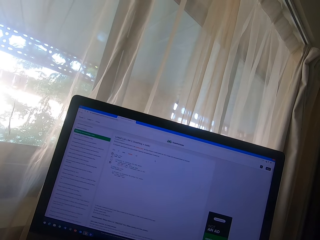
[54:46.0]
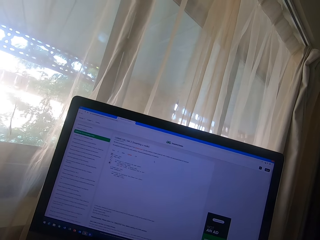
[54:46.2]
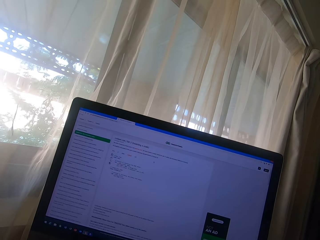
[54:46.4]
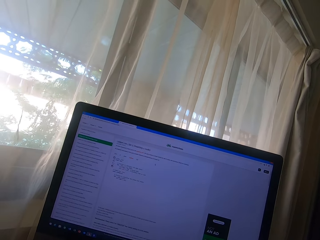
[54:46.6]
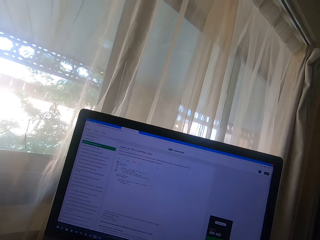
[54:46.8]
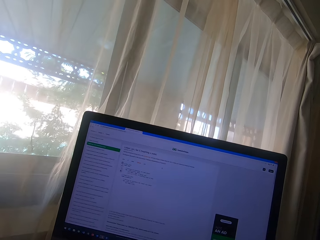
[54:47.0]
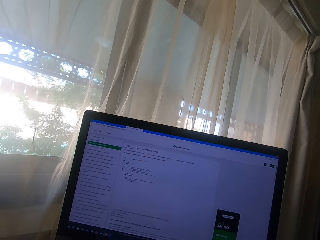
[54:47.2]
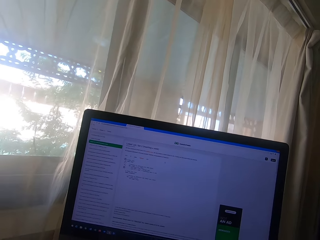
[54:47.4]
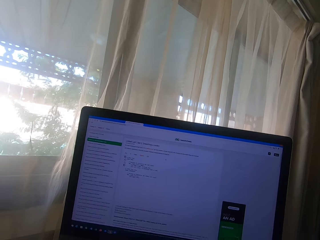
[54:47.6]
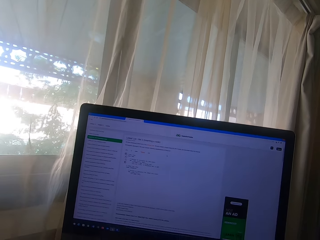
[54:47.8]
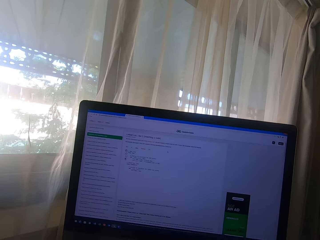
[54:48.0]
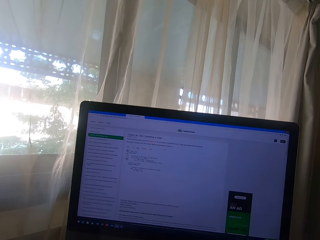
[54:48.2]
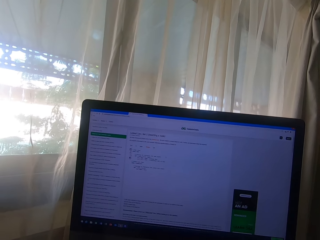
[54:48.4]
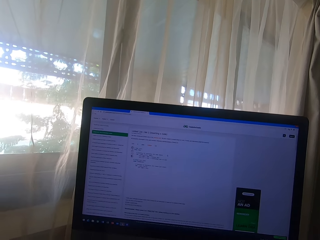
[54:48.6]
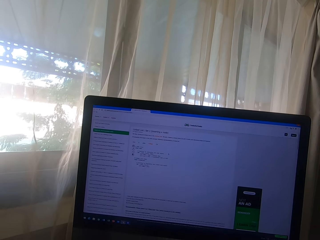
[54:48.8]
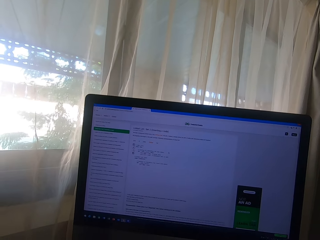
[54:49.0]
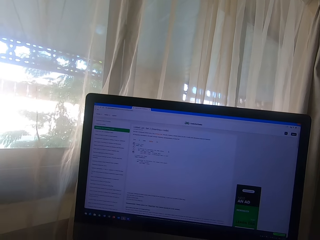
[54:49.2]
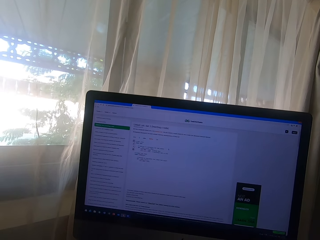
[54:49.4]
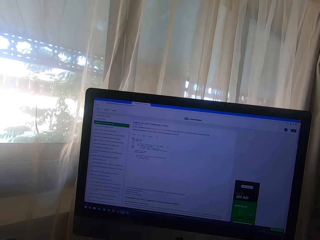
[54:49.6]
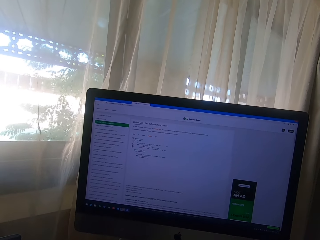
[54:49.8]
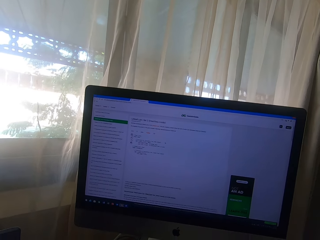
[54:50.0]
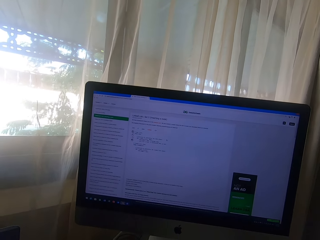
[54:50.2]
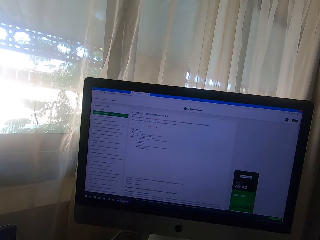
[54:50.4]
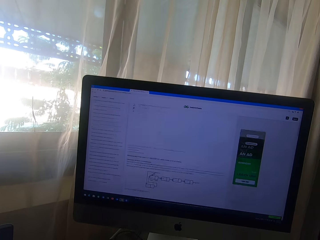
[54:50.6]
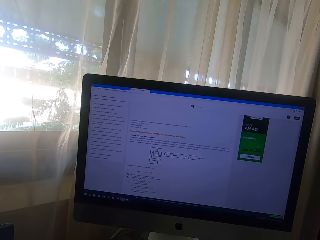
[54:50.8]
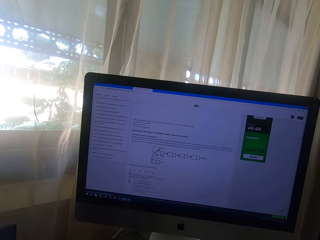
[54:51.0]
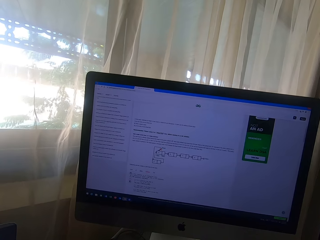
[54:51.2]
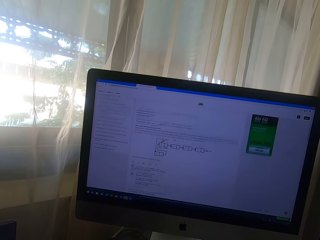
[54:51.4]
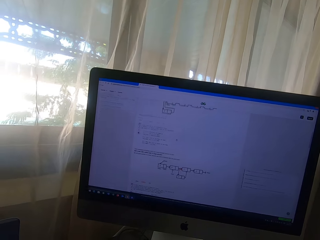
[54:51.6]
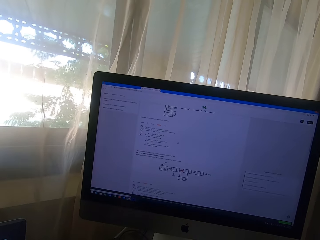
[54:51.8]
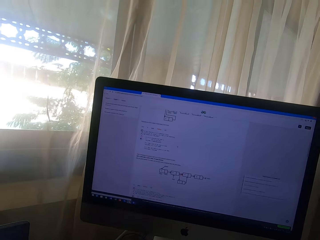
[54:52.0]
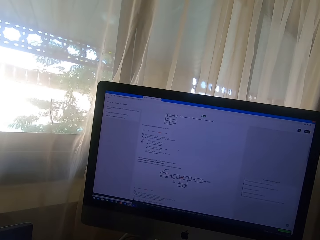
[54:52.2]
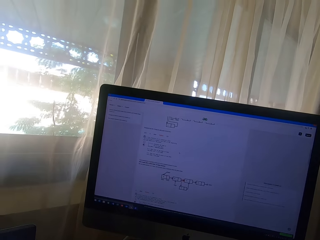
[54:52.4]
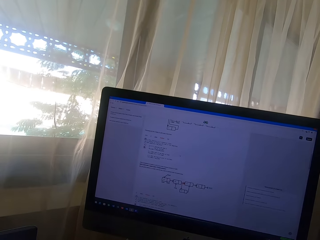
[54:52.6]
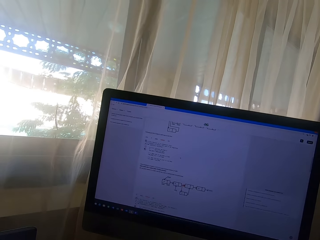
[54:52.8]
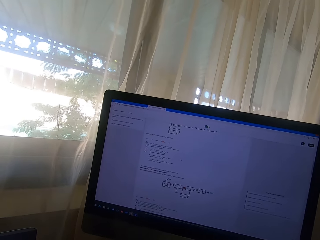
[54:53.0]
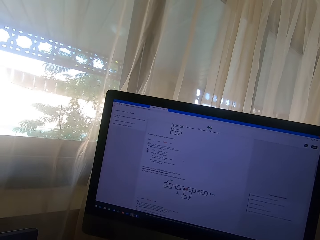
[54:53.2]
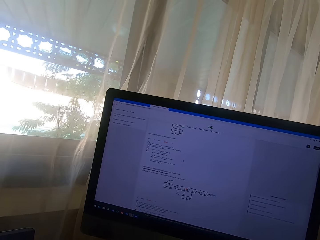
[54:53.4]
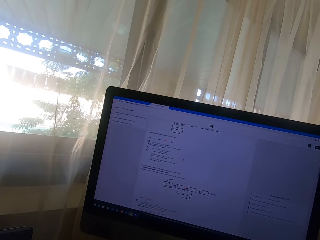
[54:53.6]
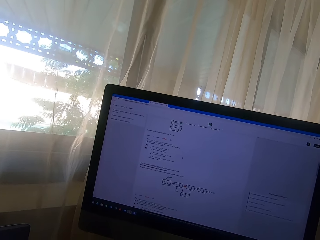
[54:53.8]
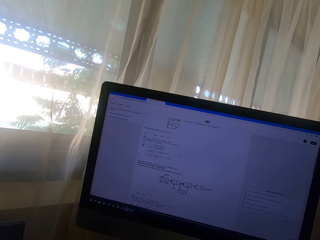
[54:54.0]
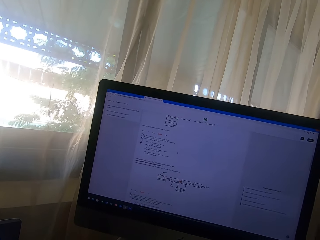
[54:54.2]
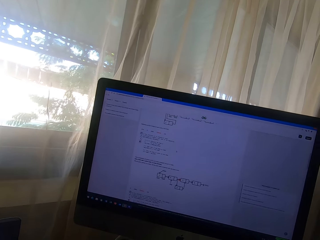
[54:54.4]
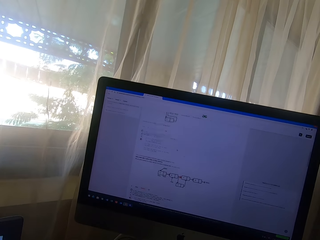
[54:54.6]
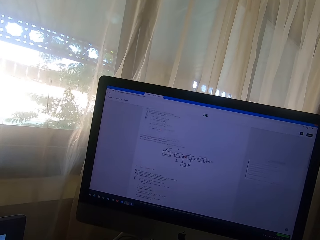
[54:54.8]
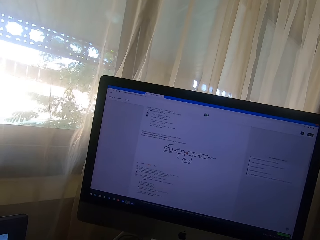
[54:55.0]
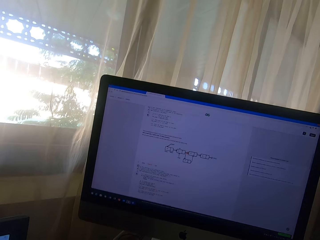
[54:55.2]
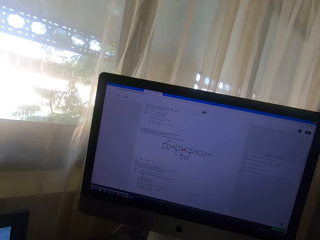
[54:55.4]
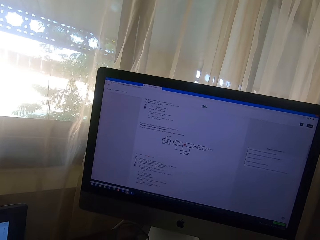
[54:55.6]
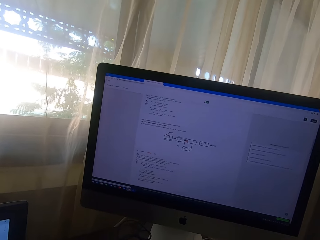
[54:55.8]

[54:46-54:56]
The camera wearer scrolls through the desktop.

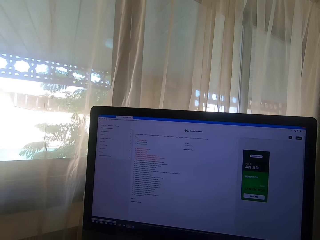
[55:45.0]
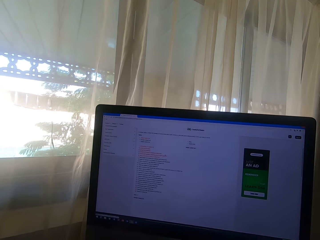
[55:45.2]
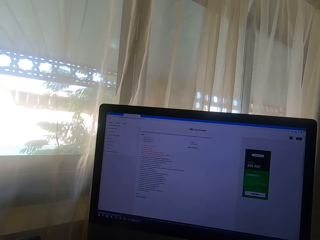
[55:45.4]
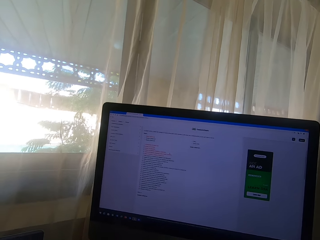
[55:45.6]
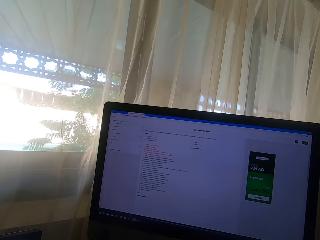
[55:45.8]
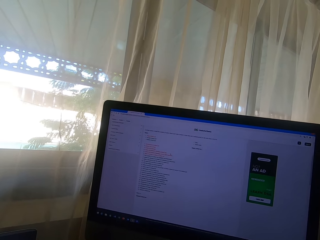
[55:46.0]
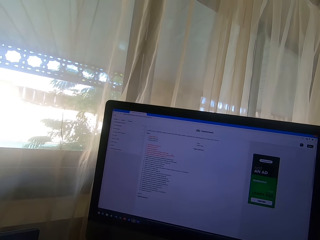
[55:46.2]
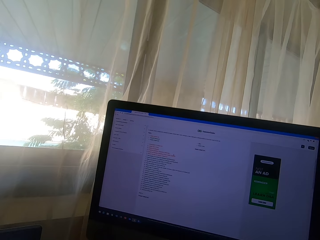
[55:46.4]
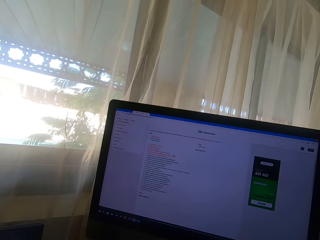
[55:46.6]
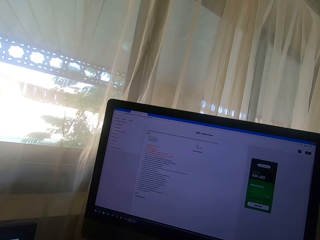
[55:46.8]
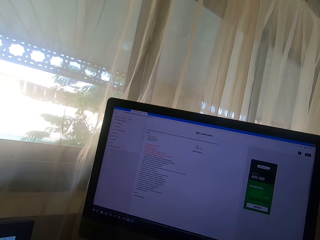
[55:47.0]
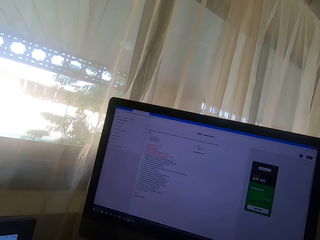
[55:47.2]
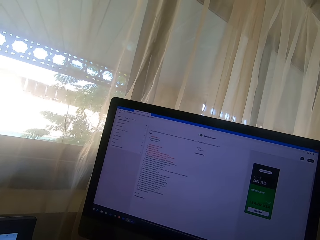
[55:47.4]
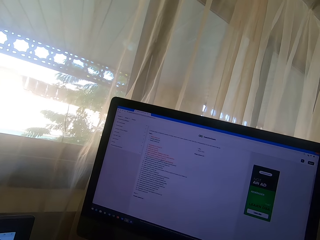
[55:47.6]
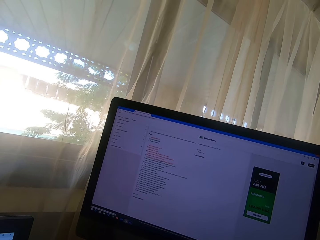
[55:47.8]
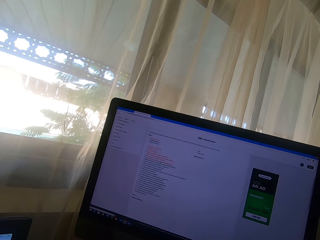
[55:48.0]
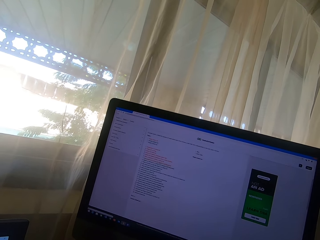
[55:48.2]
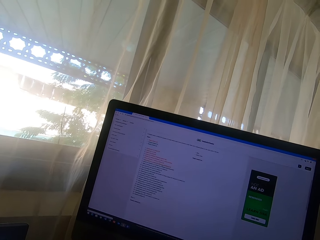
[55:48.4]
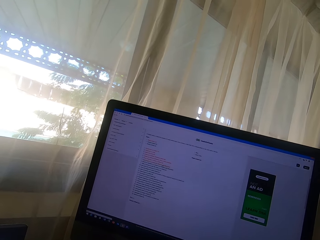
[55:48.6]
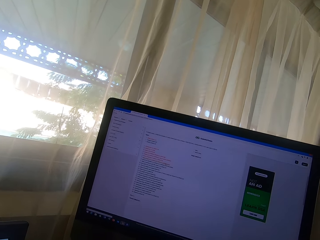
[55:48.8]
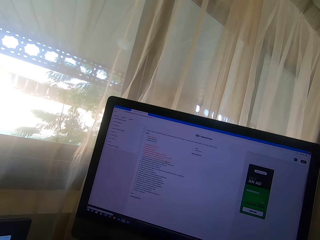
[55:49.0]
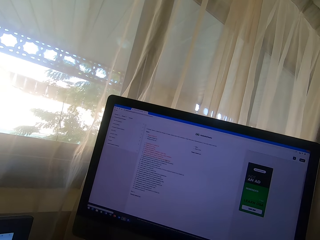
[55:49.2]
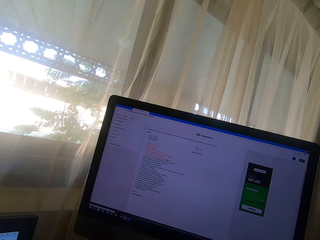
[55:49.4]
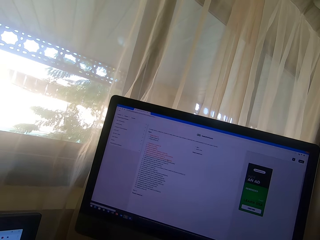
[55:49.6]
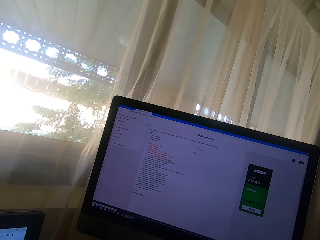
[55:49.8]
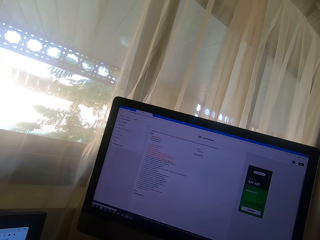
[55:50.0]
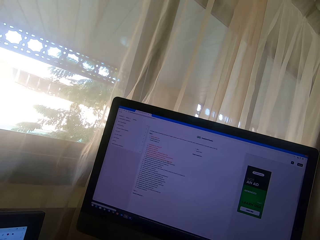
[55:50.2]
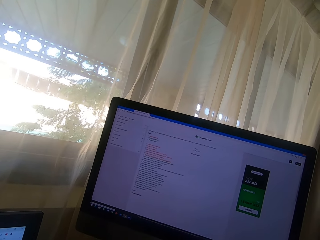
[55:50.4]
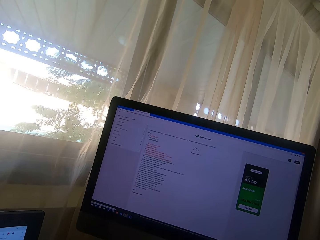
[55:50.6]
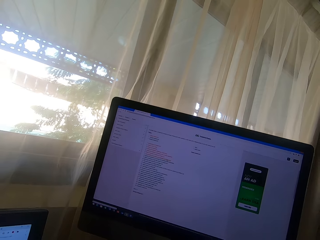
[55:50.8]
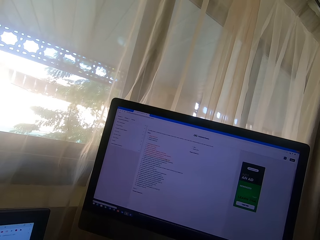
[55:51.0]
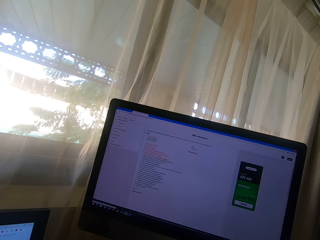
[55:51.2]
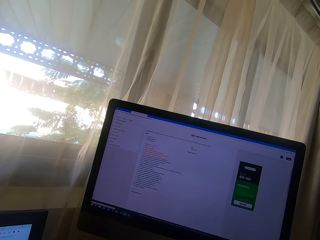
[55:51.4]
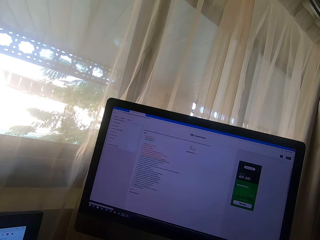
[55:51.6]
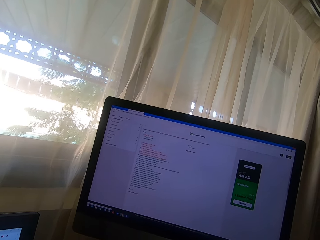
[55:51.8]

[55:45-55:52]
The camera wearer looks at the monitor.

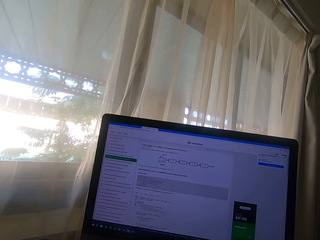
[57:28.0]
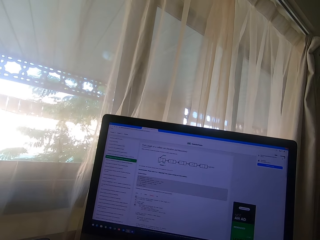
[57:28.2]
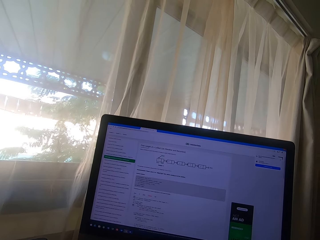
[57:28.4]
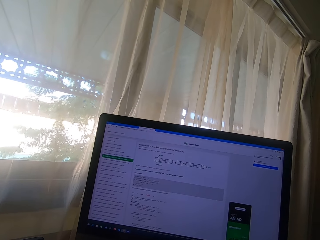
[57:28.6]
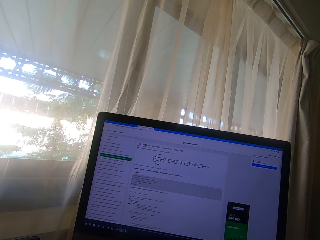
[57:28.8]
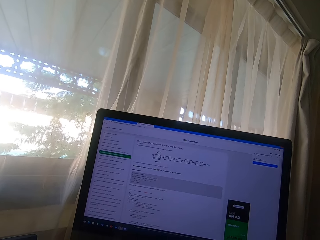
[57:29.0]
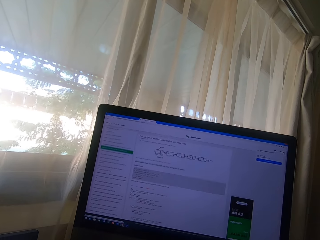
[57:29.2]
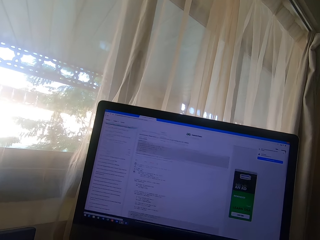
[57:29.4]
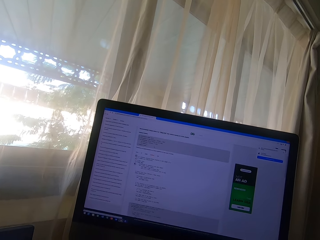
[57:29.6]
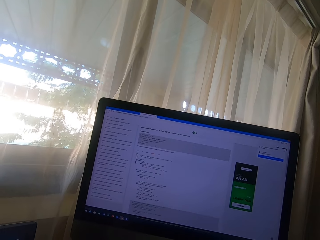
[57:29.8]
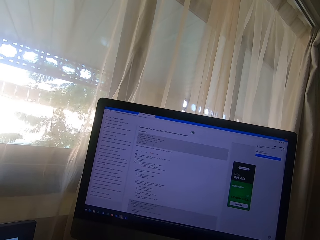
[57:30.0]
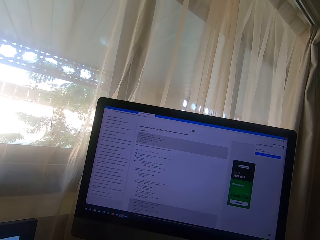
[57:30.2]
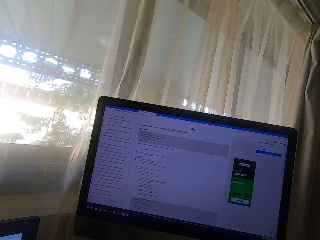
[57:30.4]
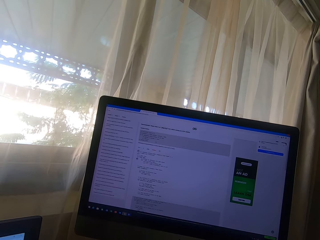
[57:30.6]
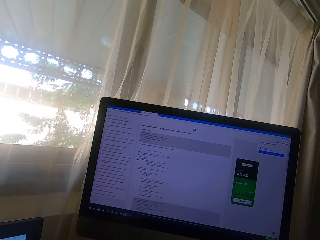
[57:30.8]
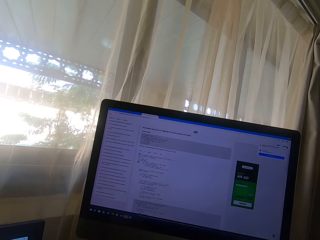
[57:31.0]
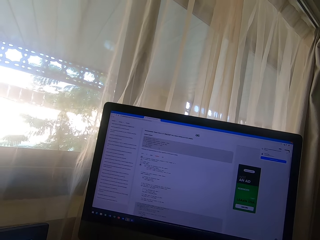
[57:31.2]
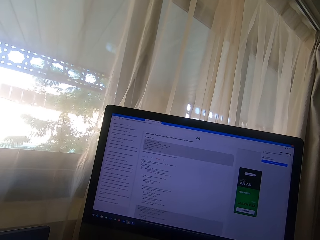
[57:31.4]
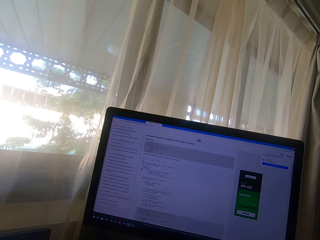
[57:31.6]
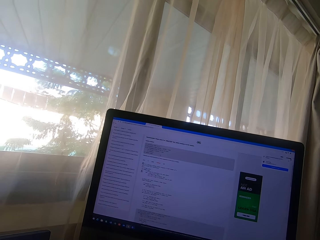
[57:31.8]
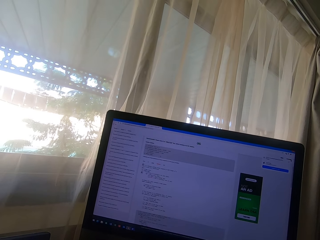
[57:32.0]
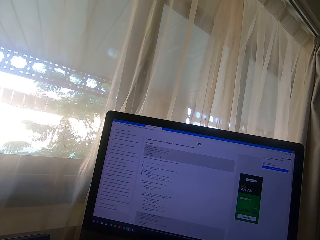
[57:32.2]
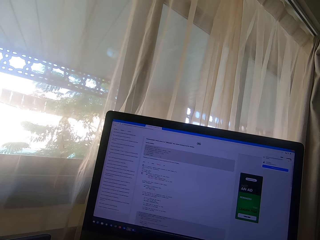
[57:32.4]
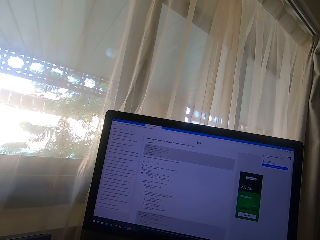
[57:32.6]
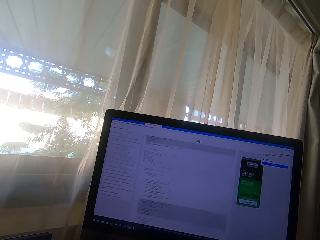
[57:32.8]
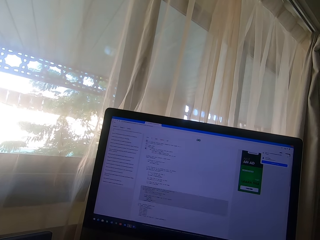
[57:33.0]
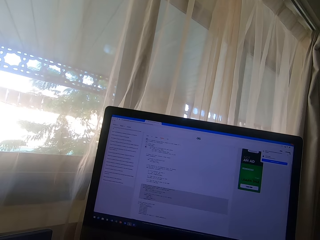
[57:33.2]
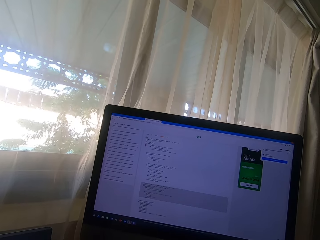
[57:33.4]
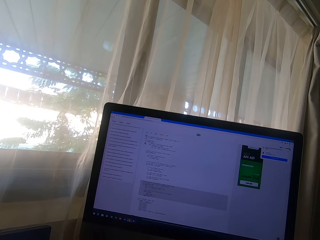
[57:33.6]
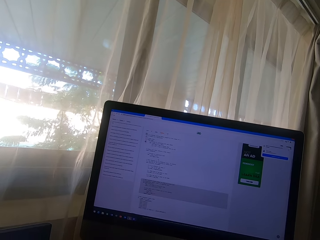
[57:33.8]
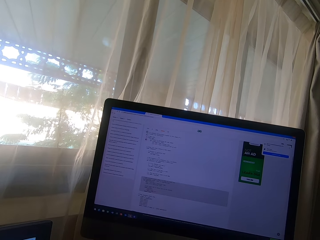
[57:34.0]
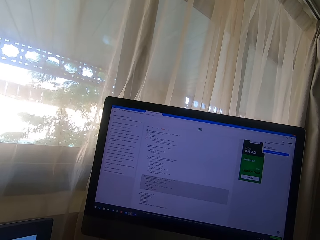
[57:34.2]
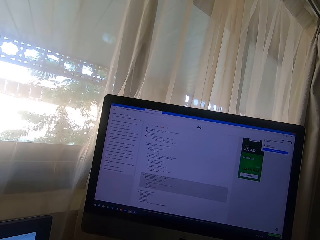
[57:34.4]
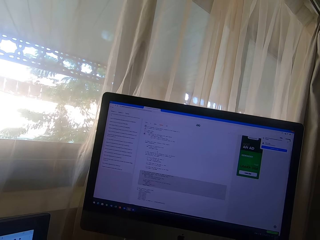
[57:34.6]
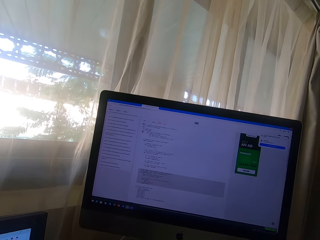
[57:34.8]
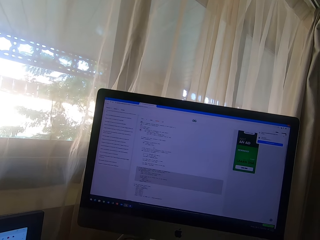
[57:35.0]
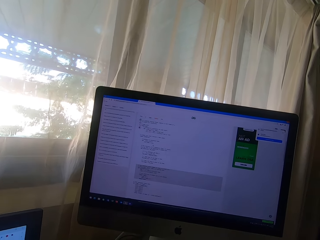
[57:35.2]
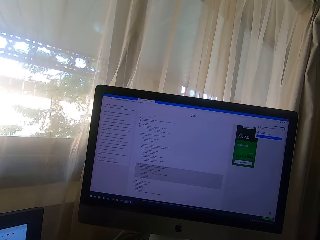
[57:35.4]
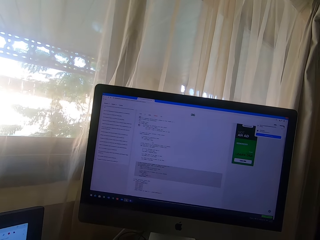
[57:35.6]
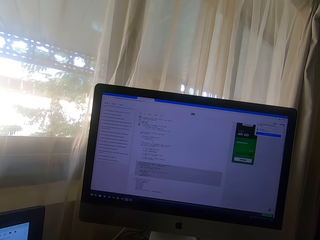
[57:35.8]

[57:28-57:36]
The camera wearer scrolls through the desktop.
